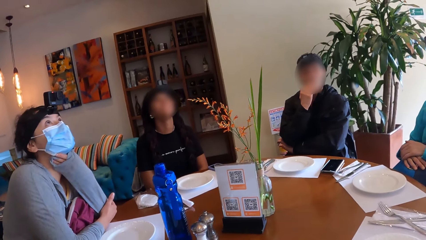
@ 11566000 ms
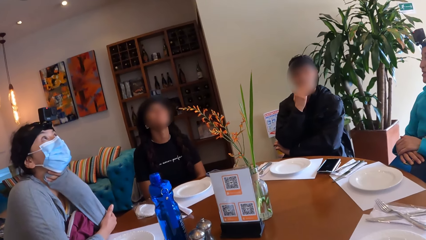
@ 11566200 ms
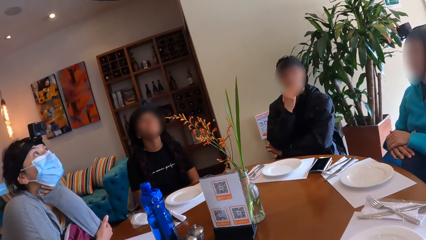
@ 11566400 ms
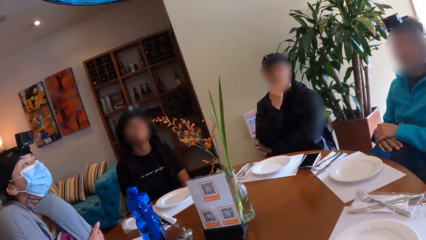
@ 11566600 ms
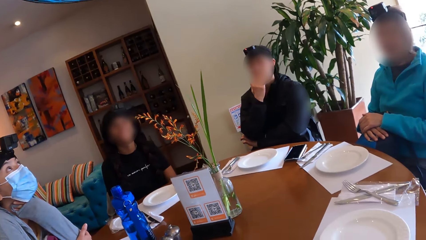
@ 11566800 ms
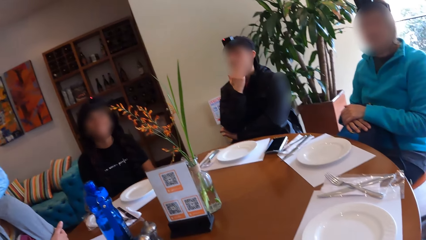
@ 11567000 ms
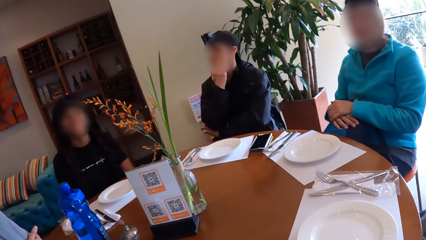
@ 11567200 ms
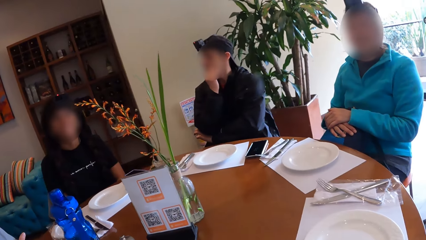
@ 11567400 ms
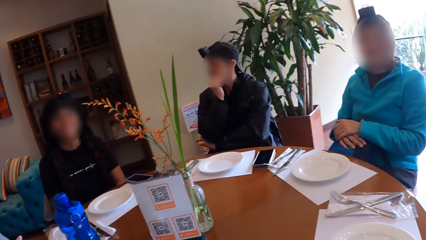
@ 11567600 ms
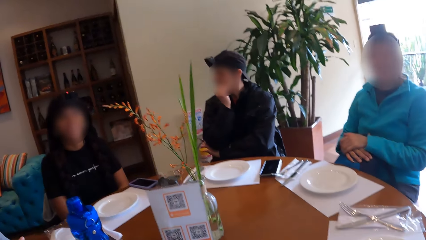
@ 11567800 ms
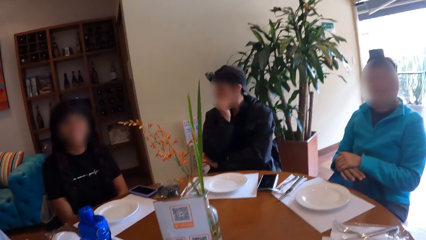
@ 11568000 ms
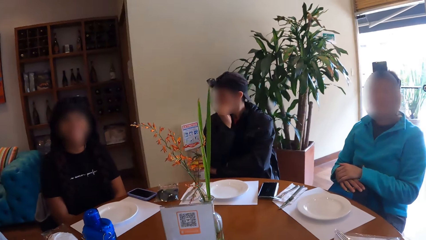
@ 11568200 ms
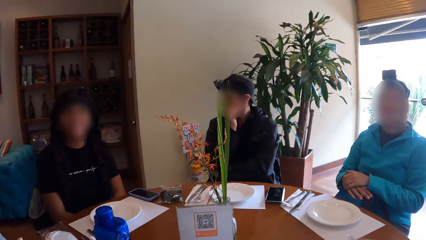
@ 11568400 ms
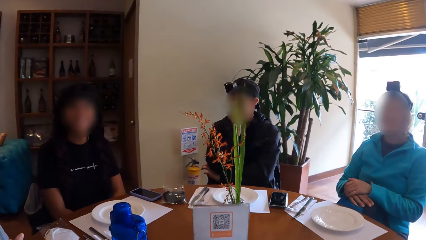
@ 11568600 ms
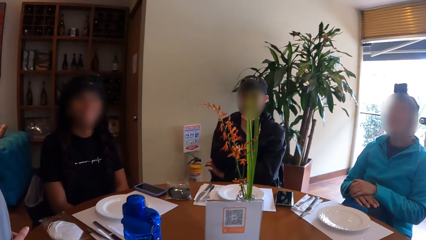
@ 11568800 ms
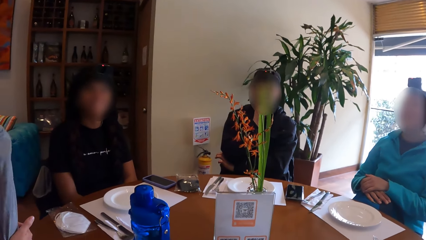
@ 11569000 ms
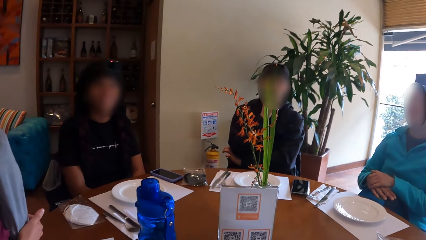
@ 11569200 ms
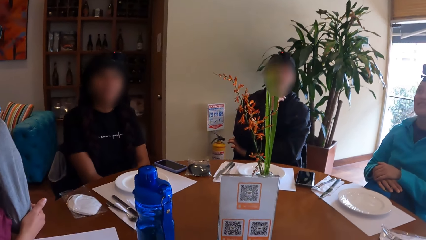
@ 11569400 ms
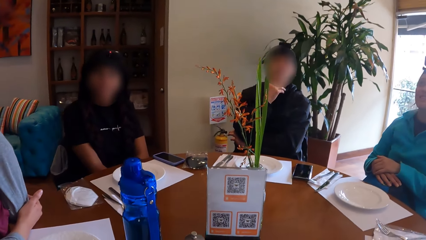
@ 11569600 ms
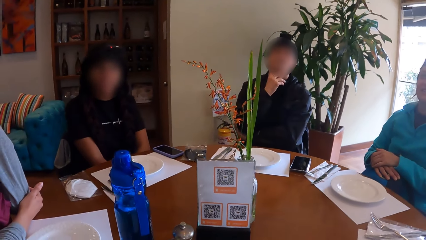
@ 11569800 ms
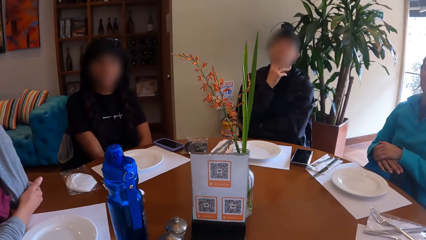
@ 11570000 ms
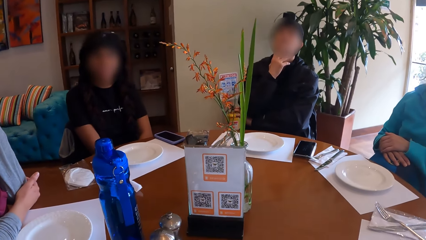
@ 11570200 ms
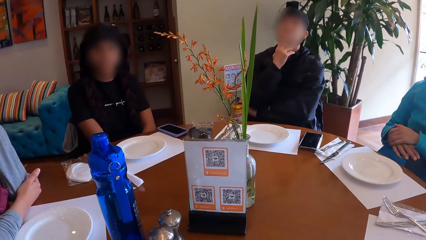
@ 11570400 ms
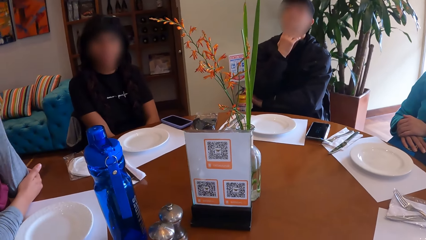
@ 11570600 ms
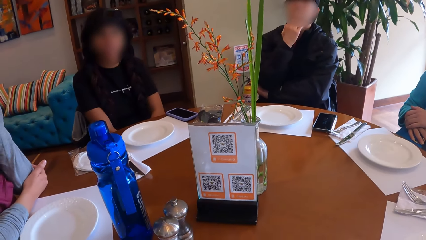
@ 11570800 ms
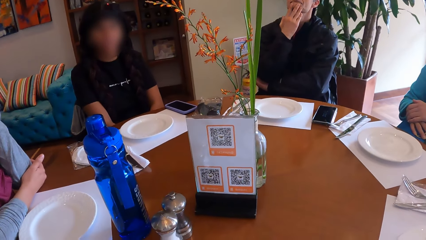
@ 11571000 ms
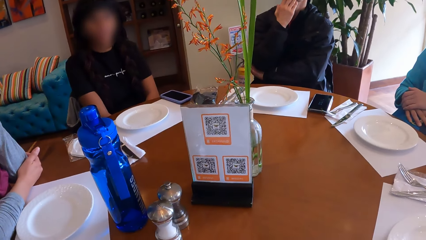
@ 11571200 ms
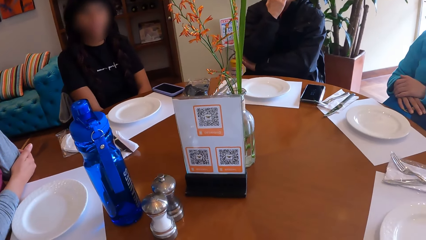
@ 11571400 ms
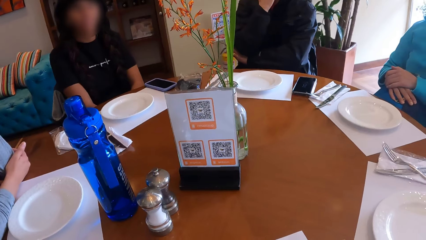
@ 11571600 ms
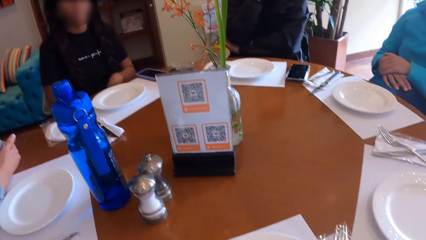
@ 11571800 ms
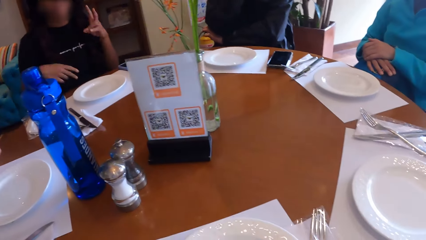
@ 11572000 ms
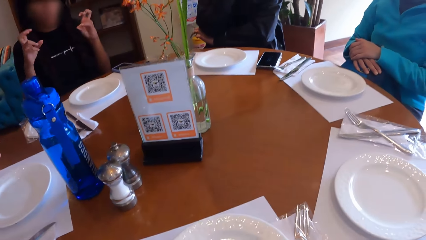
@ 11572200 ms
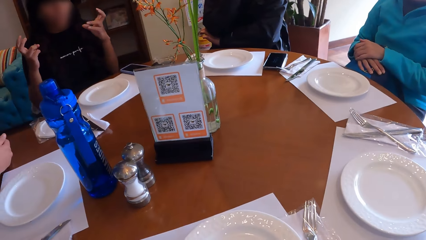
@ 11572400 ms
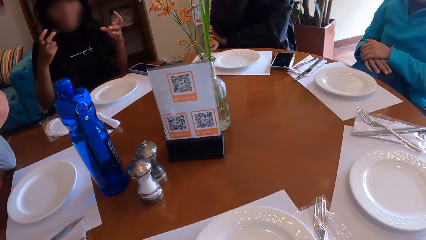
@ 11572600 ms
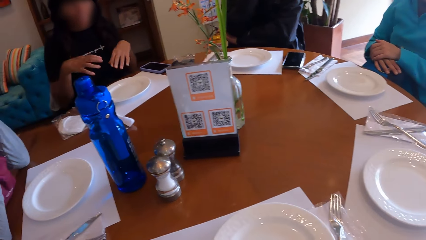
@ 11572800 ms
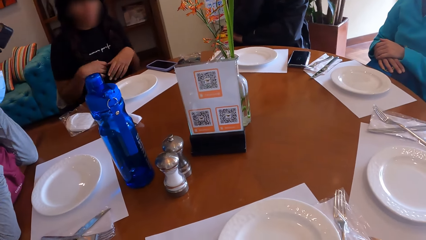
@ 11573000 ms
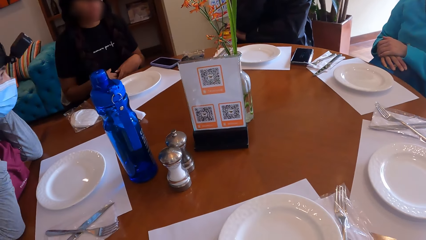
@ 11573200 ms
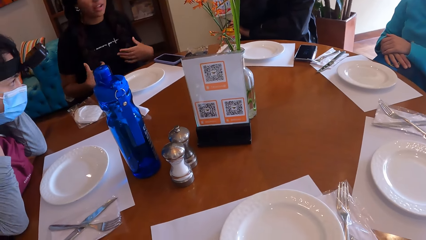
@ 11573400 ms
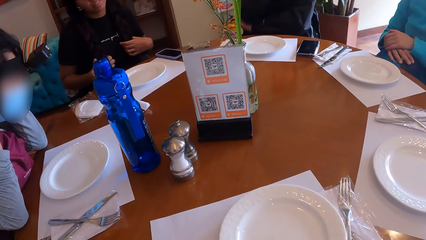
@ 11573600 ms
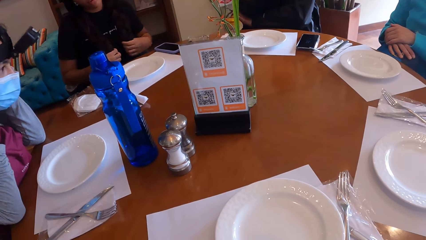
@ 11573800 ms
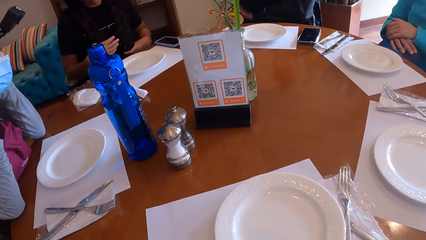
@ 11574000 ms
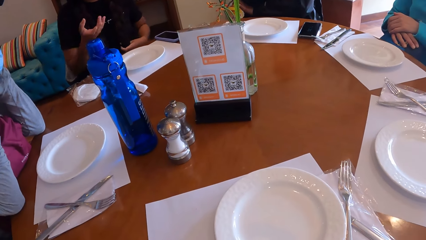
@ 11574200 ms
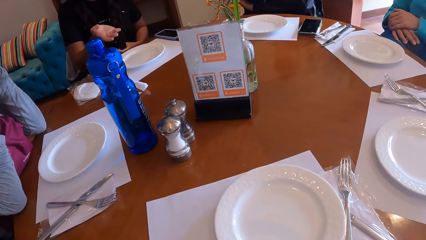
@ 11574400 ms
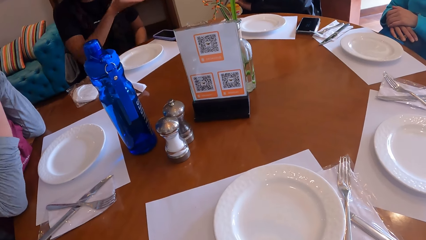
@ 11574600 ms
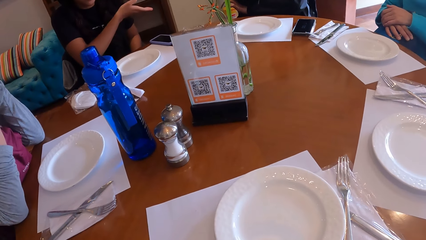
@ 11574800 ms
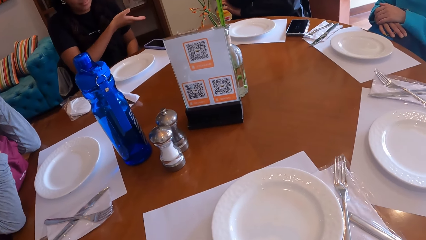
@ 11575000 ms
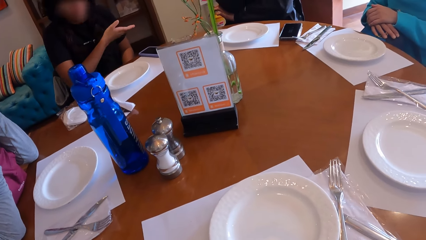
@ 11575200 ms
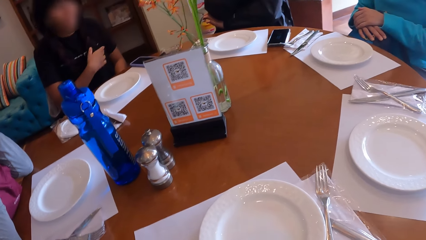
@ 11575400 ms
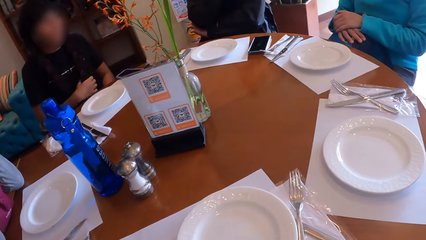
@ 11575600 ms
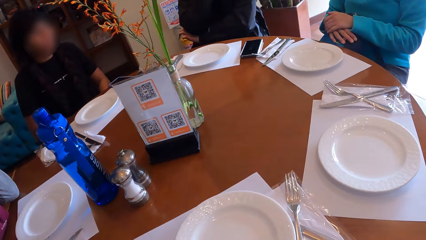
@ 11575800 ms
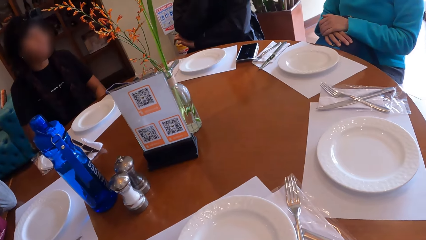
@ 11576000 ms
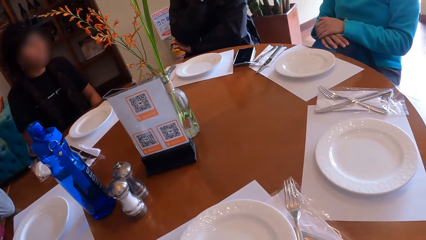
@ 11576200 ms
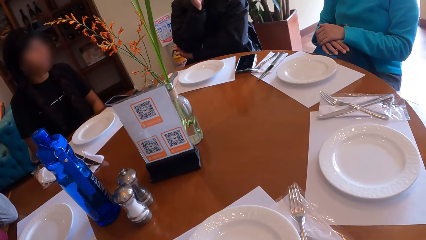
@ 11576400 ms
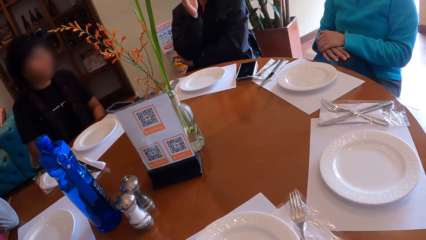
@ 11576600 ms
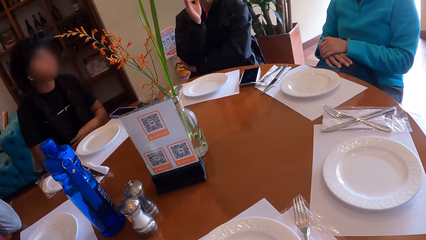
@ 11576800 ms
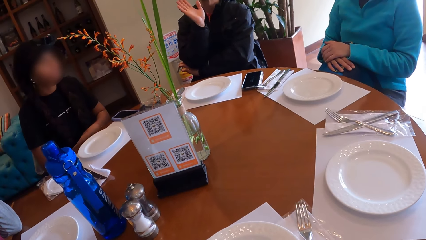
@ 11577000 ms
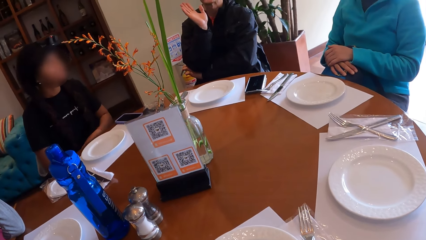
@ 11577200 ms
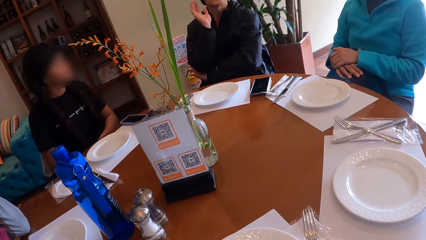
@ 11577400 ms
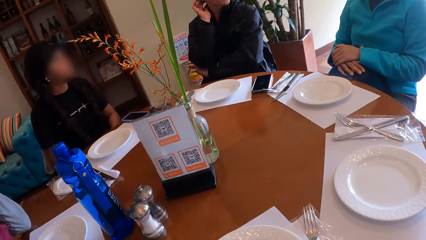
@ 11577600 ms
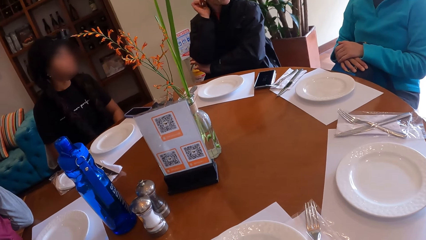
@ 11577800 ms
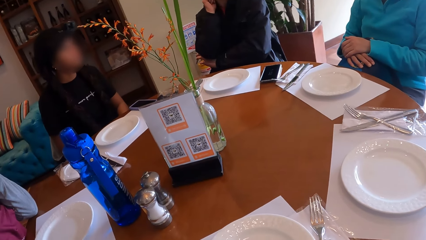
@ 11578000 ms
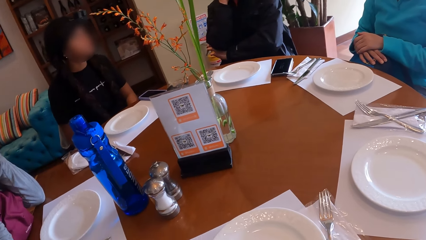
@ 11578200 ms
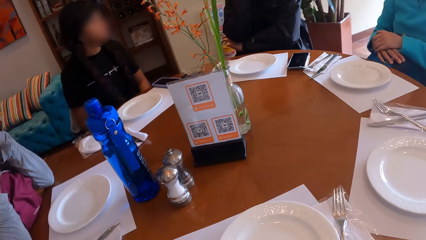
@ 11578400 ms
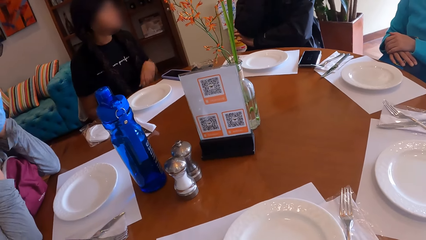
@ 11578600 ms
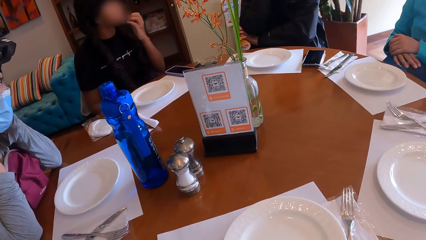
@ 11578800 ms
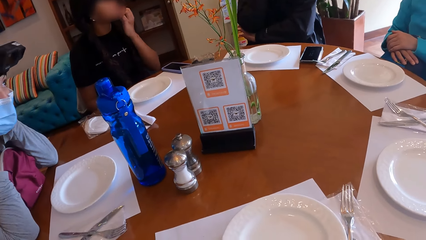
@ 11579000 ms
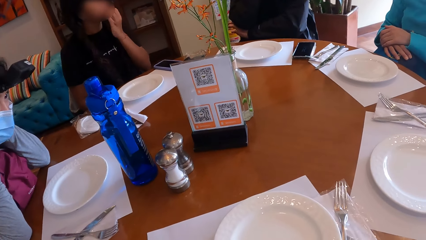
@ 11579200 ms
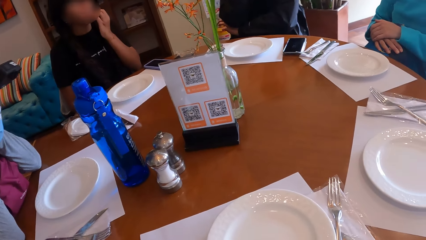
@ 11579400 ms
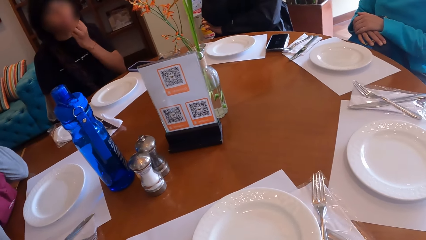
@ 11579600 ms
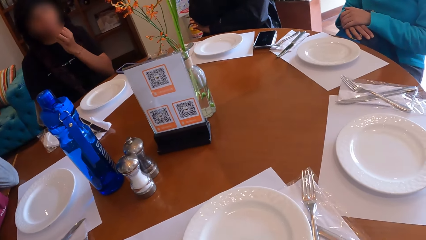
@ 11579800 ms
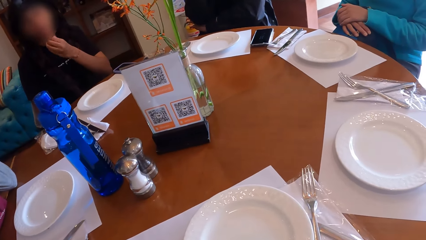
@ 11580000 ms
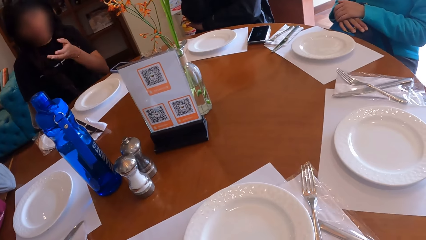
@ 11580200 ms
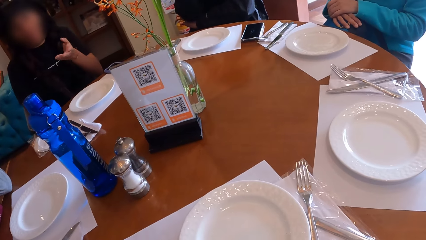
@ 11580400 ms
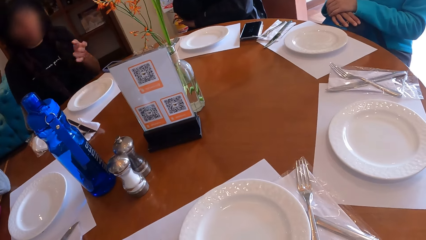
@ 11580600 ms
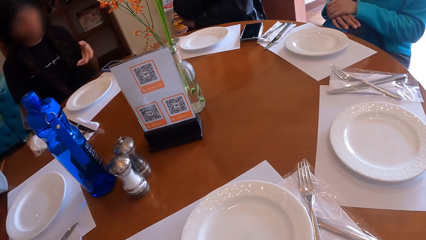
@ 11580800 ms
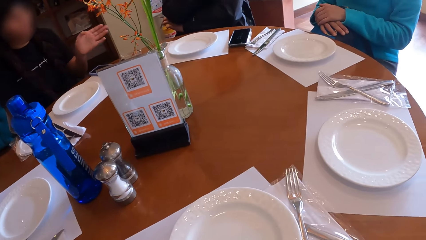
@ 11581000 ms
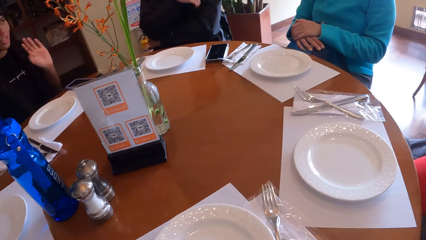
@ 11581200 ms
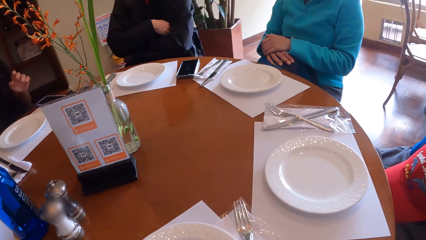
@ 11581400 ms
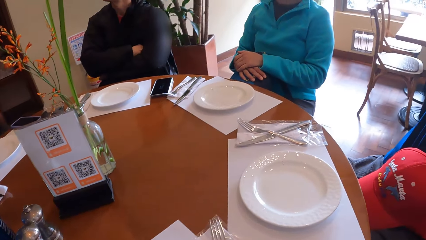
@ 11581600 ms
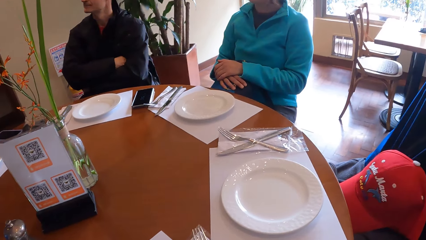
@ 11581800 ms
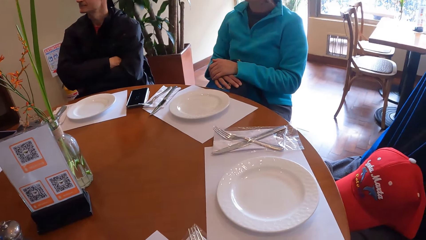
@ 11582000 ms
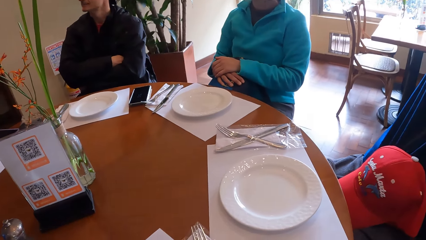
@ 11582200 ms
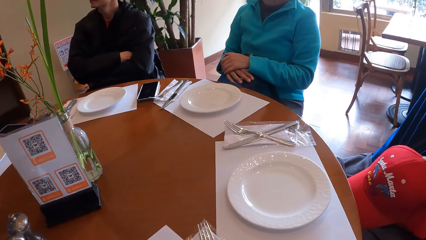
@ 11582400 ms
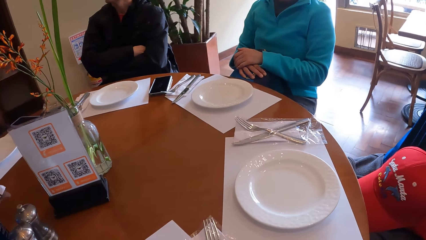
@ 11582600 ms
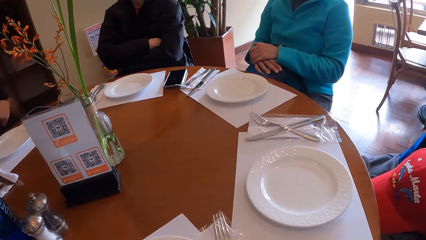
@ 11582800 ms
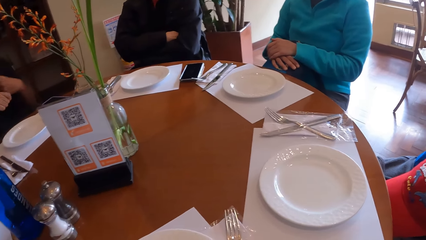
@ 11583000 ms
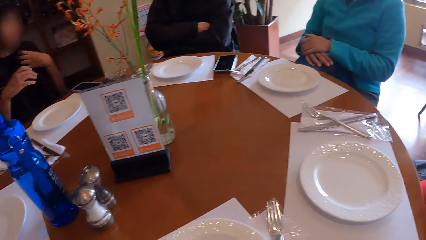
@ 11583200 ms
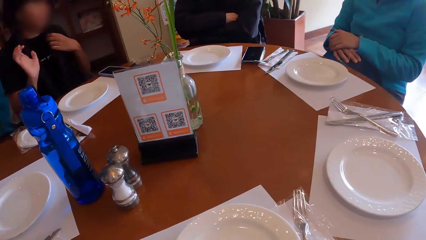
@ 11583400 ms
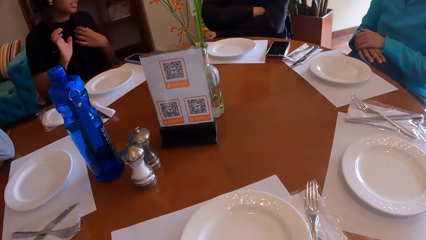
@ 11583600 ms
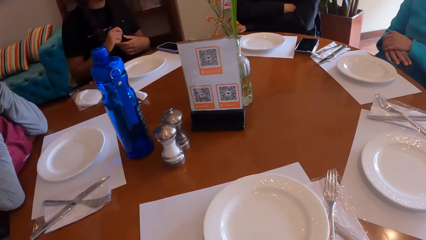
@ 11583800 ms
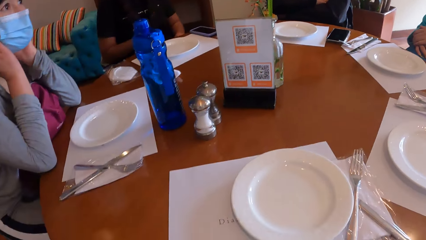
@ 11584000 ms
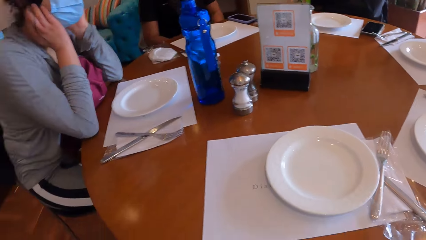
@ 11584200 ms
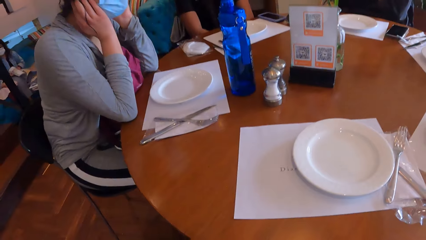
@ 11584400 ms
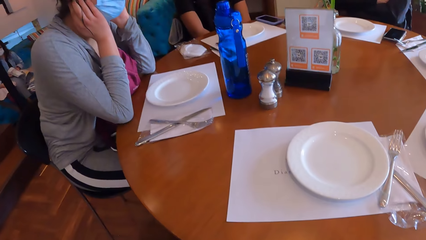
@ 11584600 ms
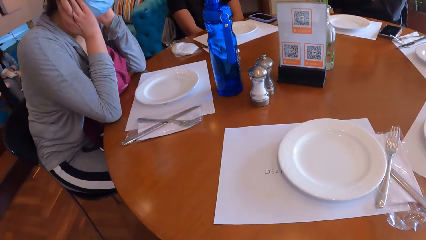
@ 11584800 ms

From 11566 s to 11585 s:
A person and another person look up. The camera wearer looks around. The second person gestures. The first person touches their hair. A third person gestures. The third person crosses their hands. The camera wearer looks around.
